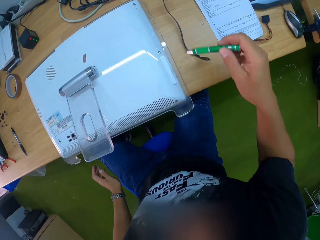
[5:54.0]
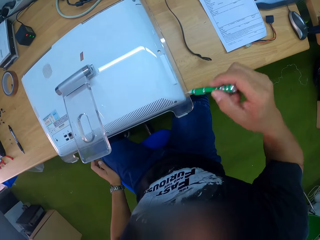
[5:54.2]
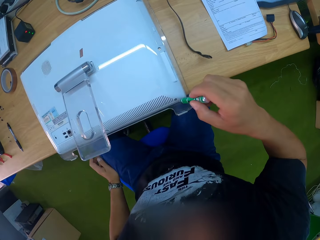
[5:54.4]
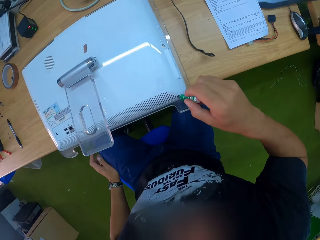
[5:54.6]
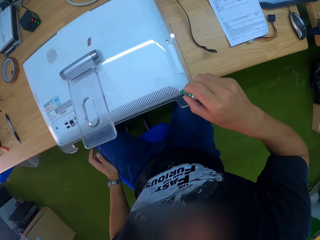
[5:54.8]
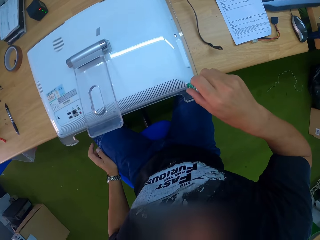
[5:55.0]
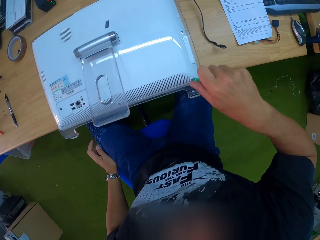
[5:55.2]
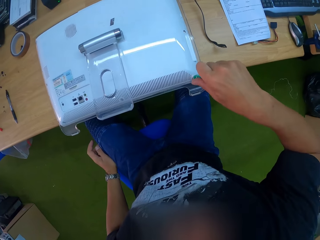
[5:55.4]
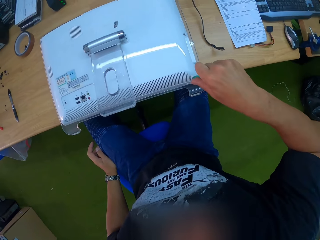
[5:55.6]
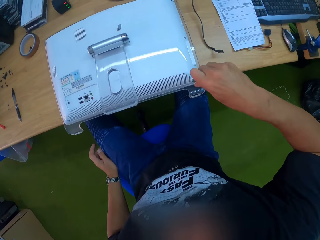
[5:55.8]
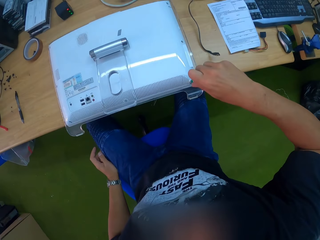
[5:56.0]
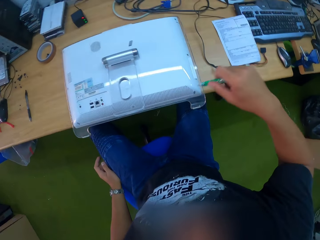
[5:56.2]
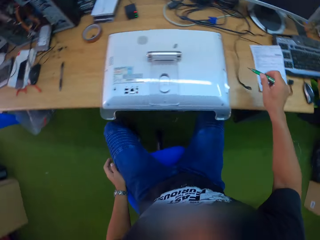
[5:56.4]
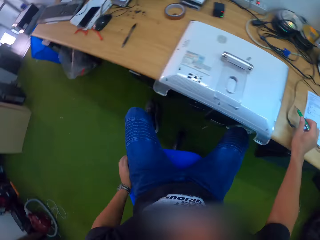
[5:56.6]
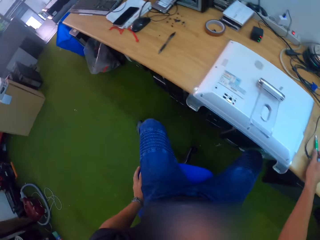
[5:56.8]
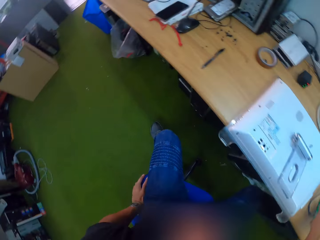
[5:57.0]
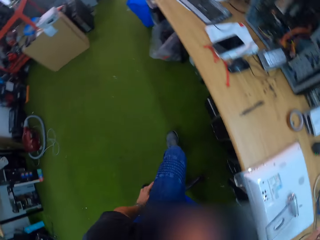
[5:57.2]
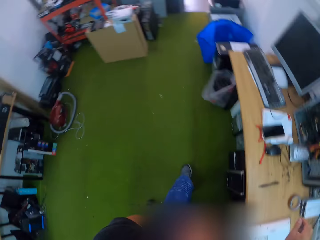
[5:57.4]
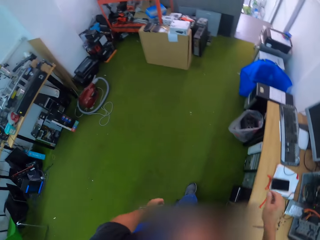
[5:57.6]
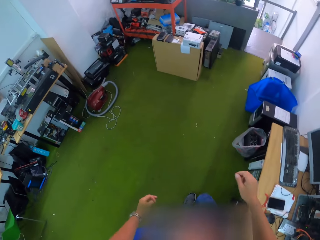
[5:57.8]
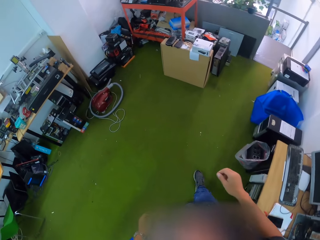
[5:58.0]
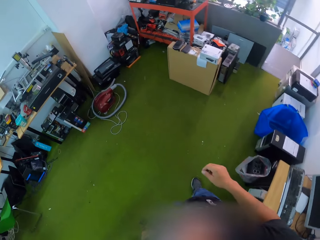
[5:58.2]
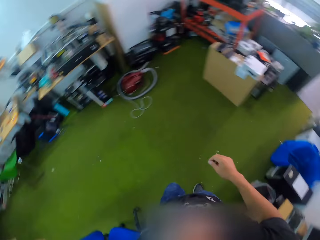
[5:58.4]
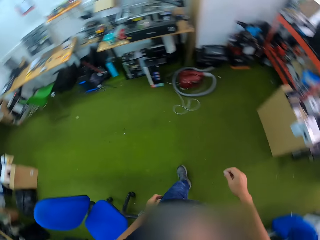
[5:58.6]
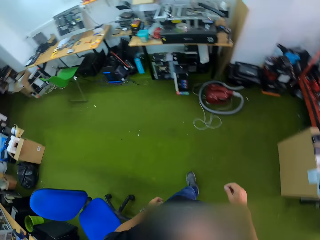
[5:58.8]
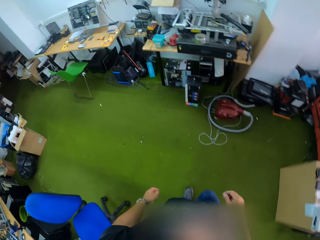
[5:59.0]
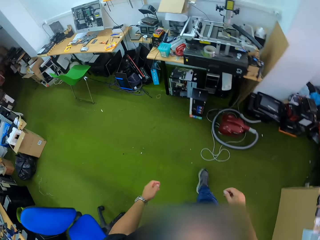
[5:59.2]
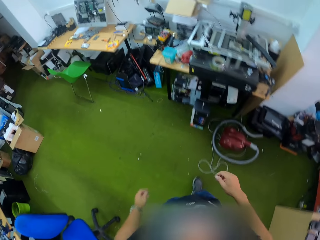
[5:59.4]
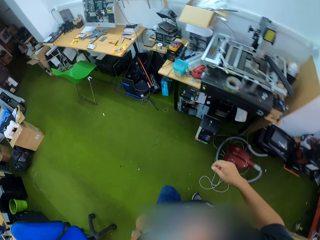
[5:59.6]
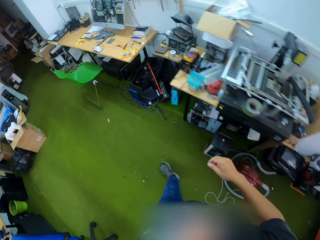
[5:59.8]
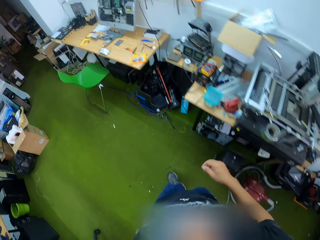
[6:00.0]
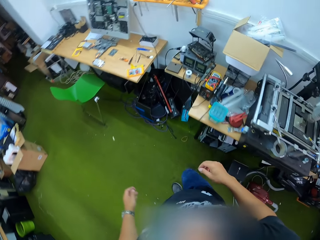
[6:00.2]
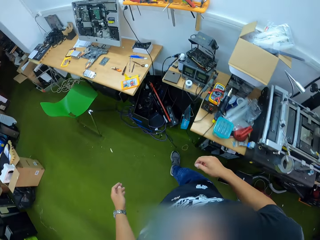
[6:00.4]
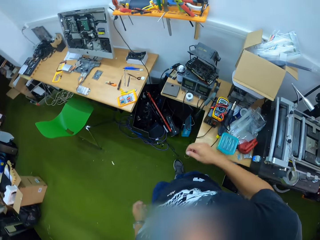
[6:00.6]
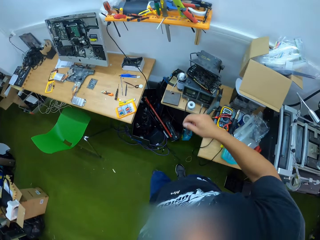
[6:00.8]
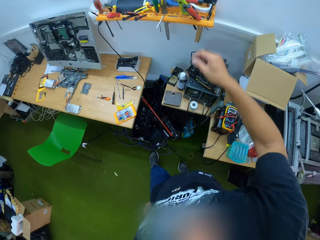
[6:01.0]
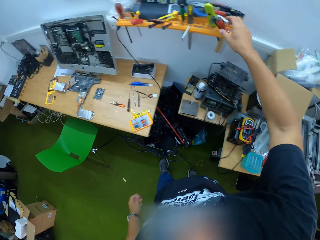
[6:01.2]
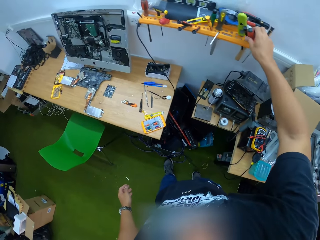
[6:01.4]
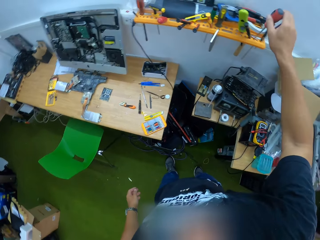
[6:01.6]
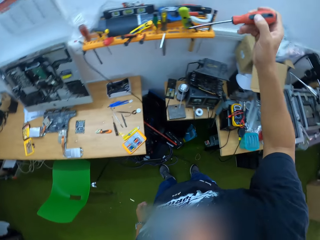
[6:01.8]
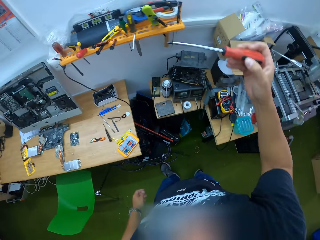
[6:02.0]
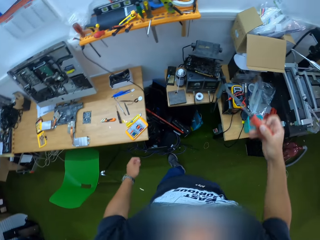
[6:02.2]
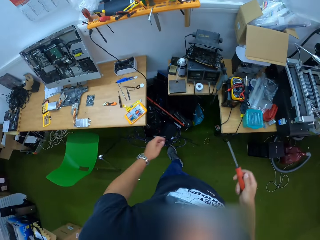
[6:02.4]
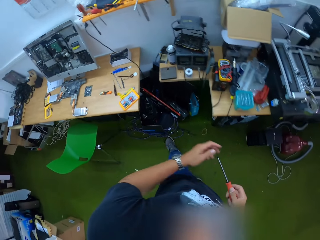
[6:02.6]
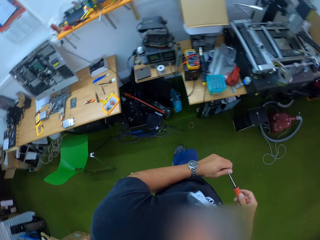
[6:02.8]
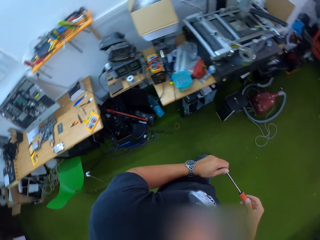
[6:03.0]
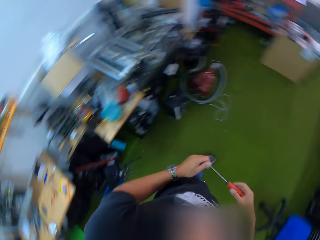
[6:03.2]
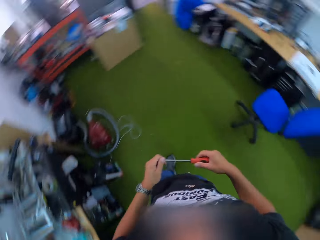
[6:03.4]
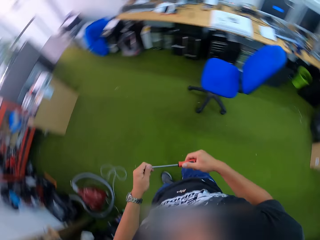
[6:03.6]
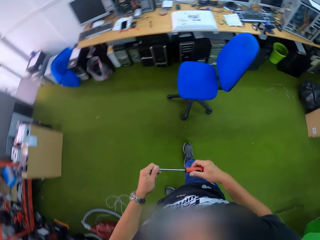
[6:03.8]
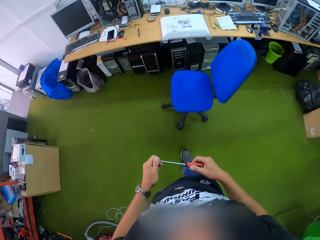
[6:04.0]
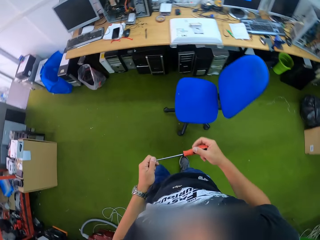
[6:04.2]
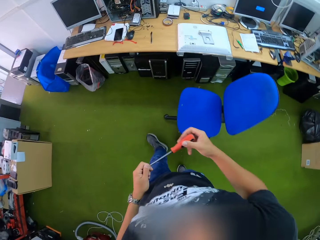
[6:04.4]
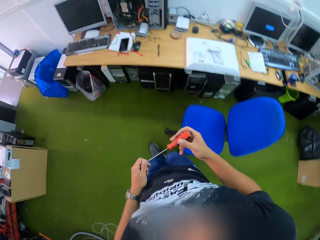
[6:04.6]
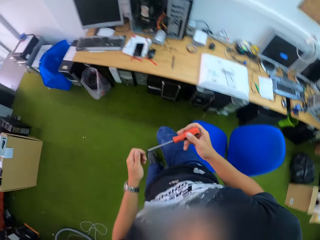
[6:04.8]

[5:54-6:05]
The camera wearer takes a pen. He unscrews a bolt of a monitor with the screwdriver in his right hand. He closes a nut. He returns the pen down. He places the screwdriver on the table with his right hand. He stands from his chair and walks. He picks a screwdriver from a rack by a wall in a workshop with his right hand. He holds the screwdriver with his left hand.

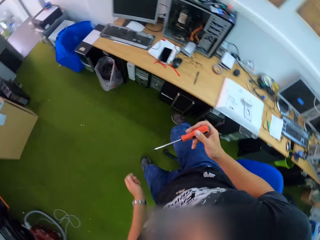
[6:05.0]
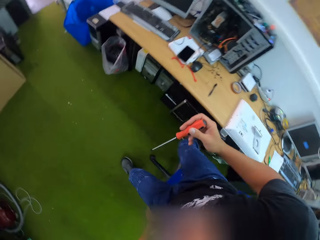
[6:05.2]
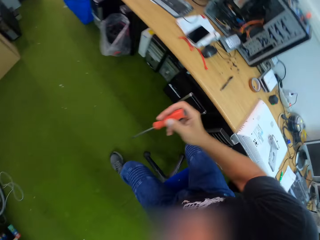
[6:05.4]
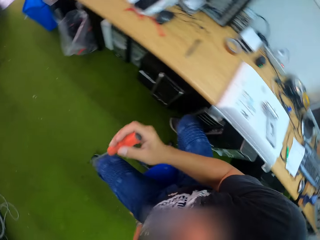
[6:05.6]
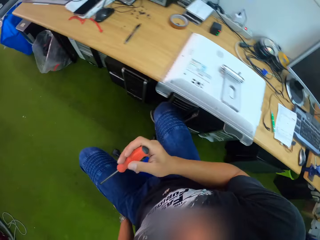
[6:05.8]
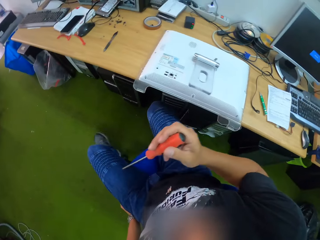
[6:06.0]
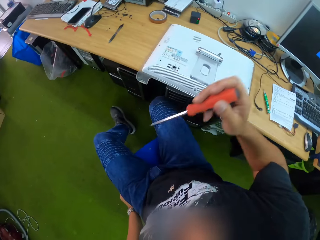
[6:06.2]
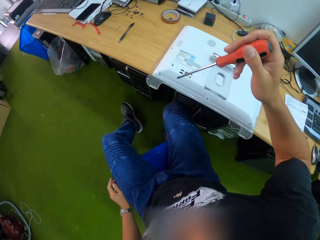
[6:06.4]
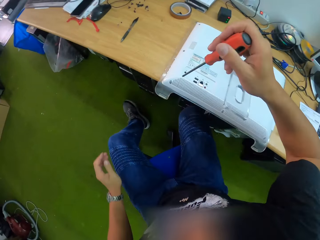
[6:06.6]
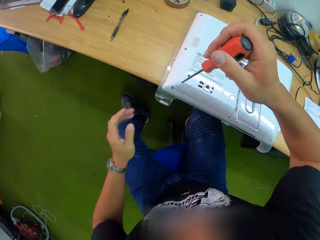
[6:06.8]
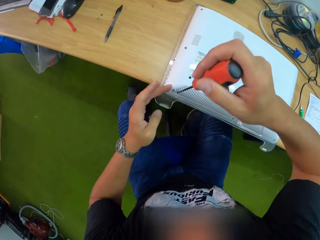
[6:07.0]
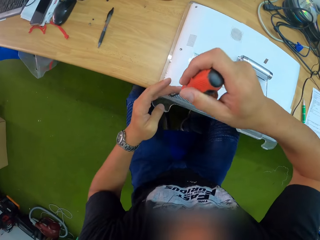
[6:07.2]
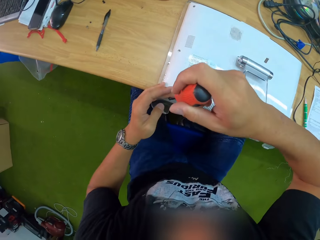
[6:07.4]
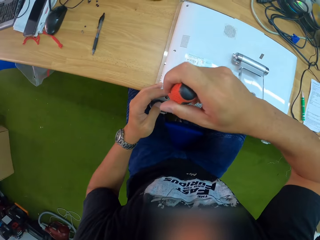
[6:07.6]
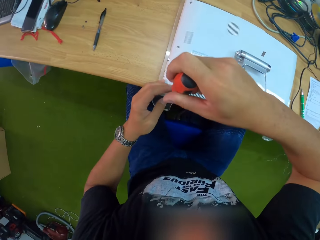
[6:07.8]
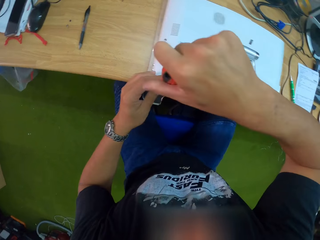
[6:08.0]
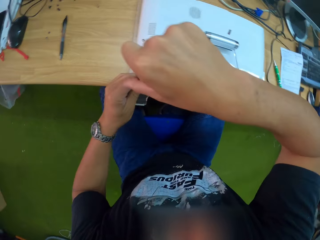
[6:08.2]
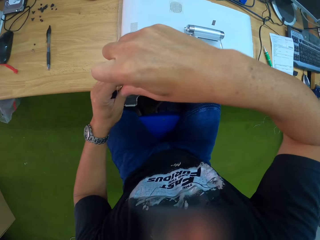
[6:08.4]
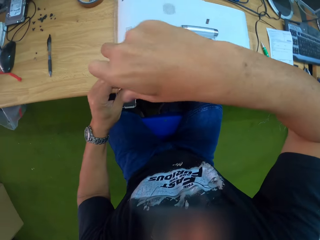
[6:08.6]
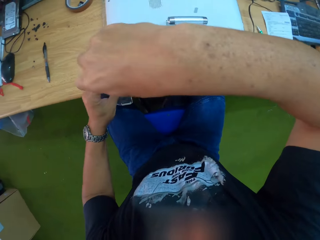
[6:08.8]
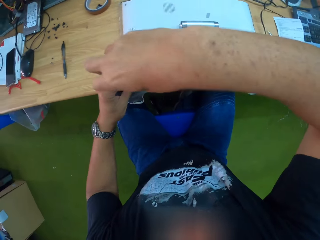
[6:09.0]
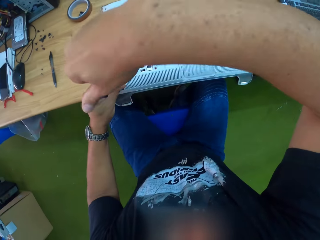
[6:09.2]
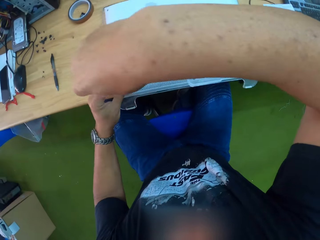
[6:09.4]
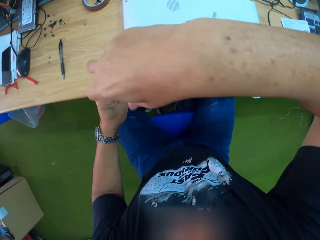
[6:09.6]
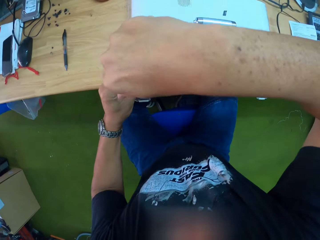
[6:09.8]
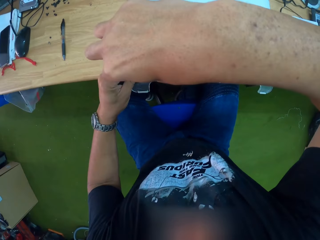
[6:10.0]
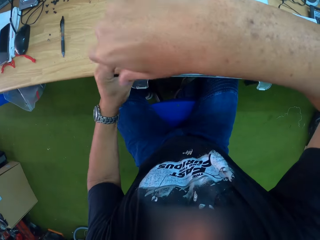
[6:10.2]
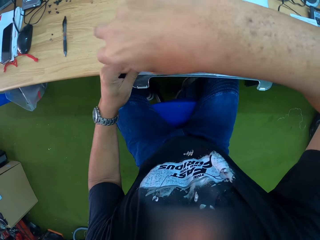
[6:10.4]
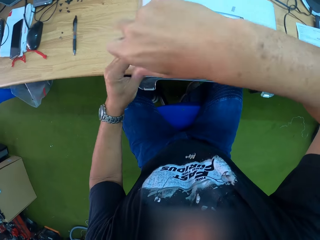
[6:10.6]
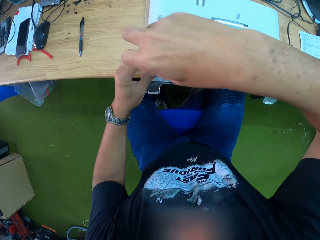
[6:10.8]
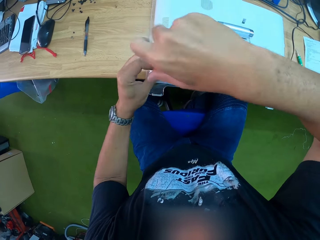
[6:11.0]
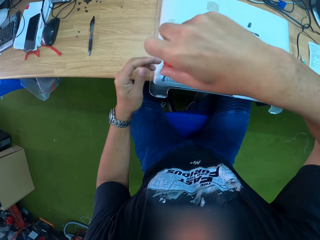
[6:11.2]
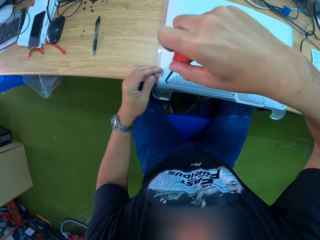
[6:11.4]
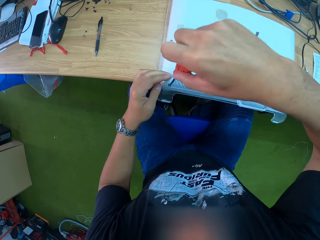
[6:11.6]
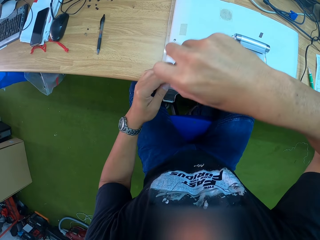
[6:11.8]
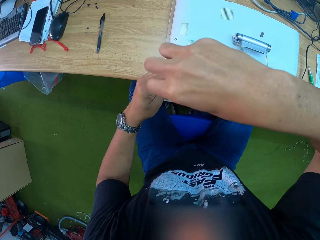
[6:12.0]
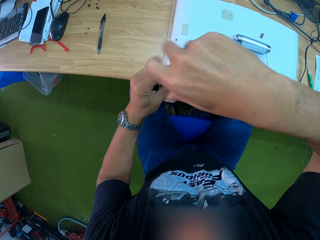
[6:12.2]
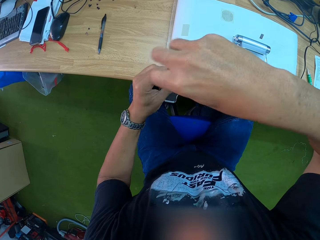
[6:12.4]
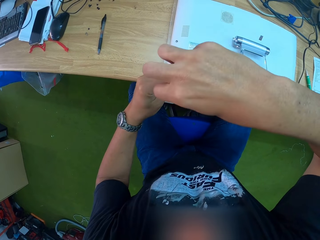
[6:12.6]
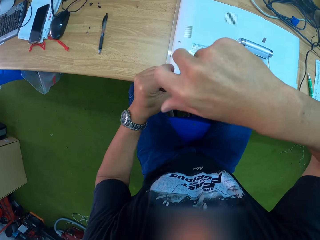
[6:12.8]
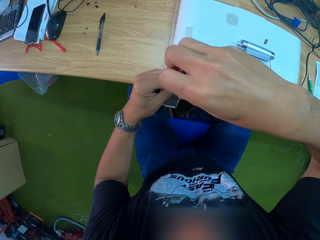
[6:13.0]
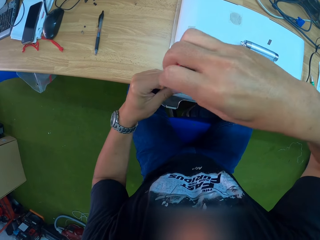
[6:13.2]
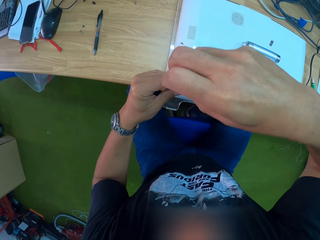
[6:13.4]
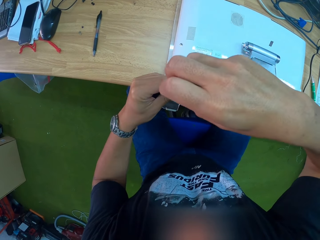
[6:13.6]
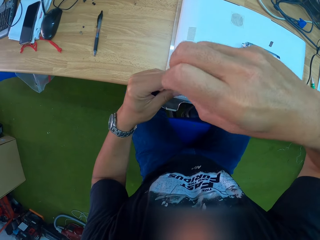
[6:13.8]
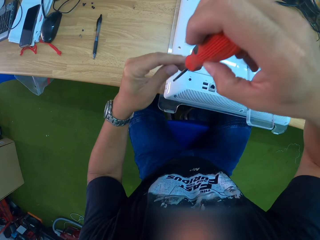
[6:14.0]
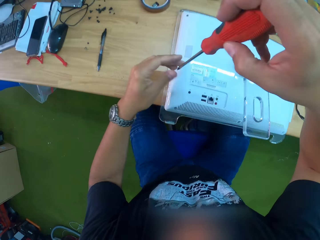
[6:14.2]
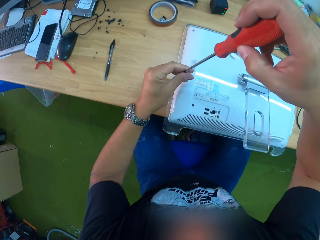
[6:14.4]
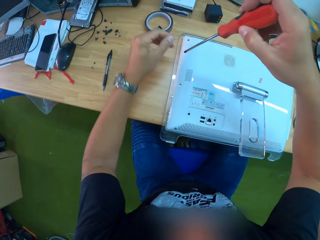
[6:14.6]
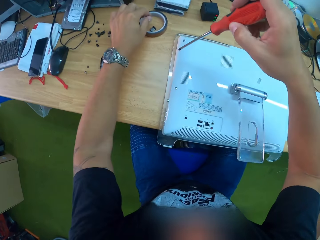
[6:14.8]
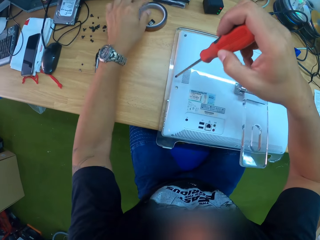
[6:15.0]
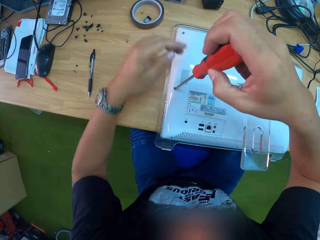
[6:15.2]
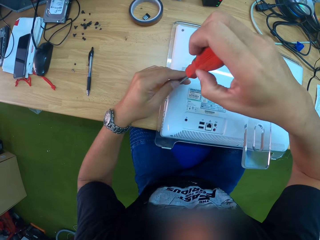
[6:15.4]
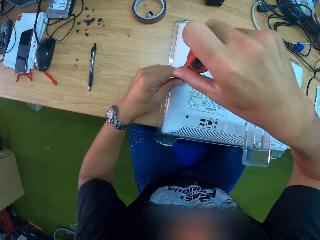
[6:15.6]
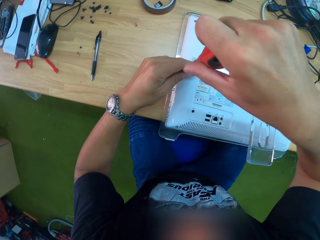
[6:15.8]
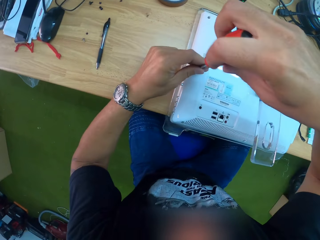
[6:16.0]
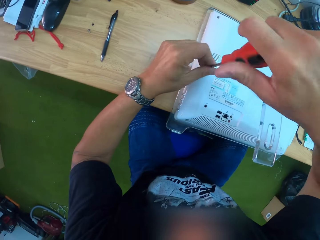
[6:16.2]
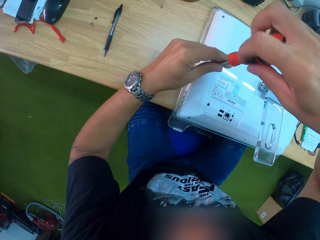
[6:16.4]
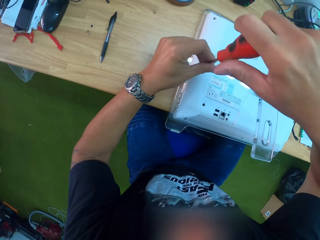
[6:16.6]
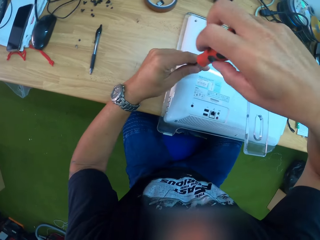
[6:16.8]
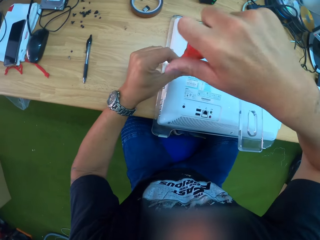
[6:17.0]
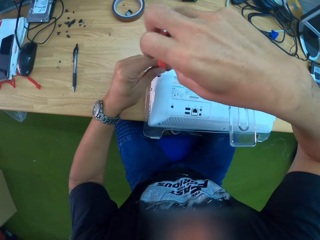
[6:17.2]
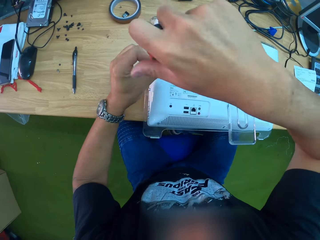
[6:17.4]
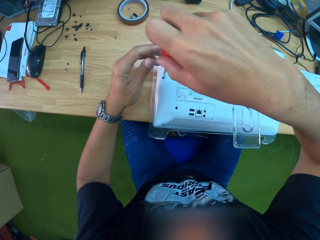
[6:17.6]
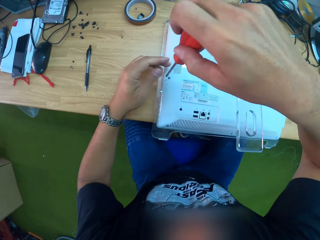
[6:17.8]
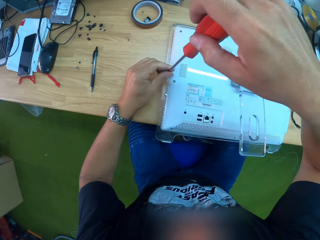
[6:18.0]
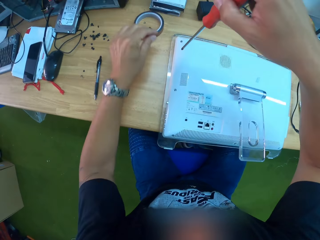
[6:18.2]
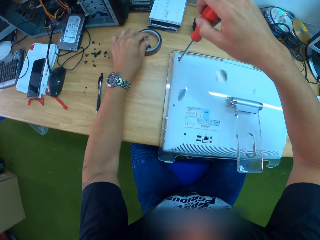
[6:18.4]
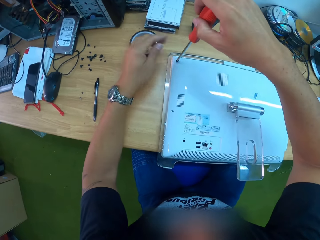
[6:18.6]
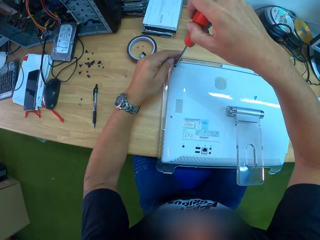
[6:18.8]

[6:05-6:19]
The camera wearer sits on the chair. He closes the monitor nut, putting them on the table. He unscrews a bolt from the monitor with the screwdriver in his right hand. He places the bolt on the table with his left hand. He unscrews a bolt from the monitor with the screwdriver in his right hand. He places the bolt on the table with his left hand.
